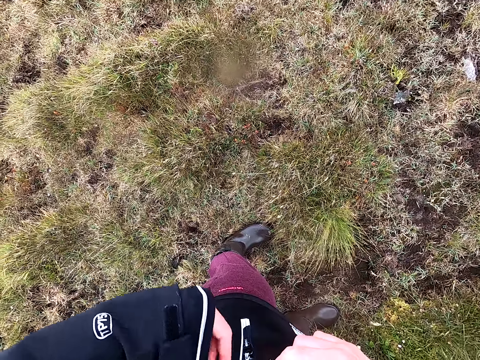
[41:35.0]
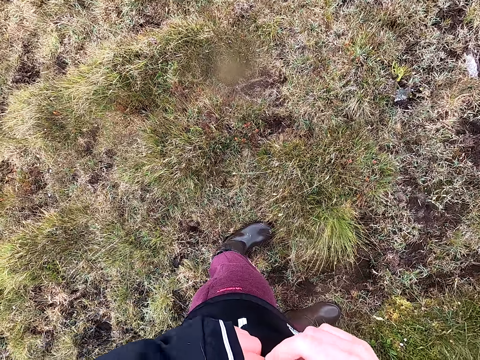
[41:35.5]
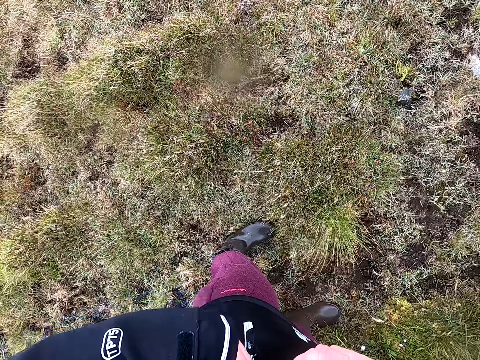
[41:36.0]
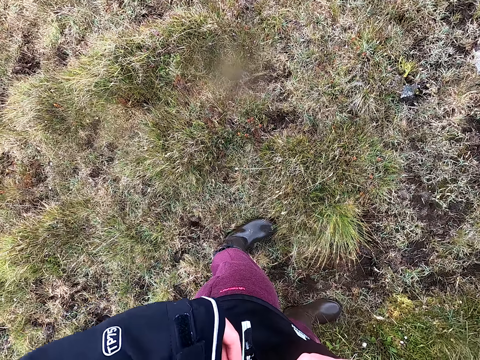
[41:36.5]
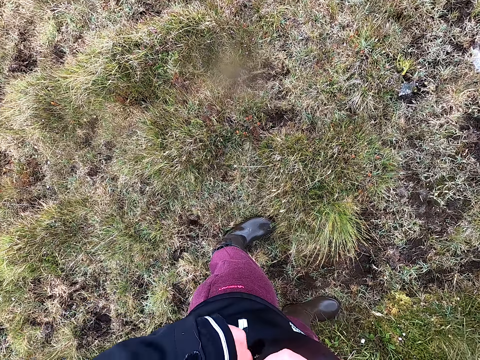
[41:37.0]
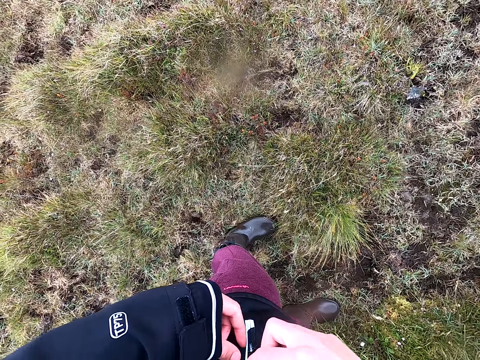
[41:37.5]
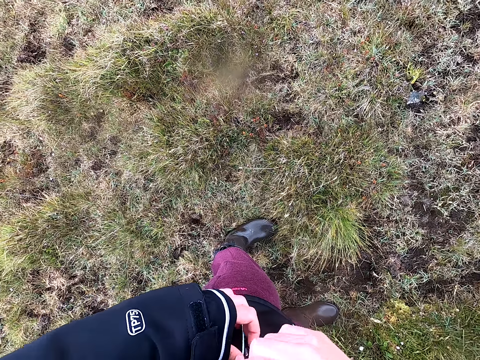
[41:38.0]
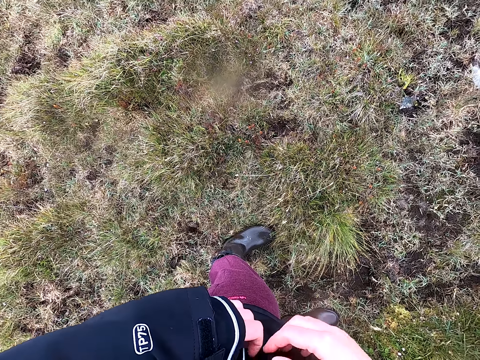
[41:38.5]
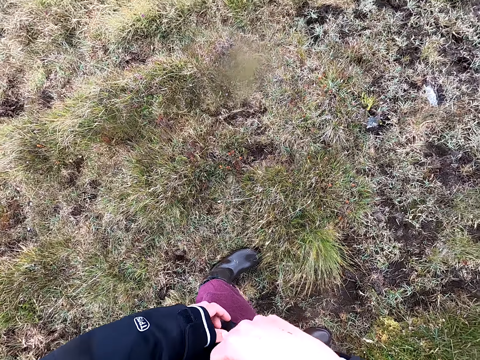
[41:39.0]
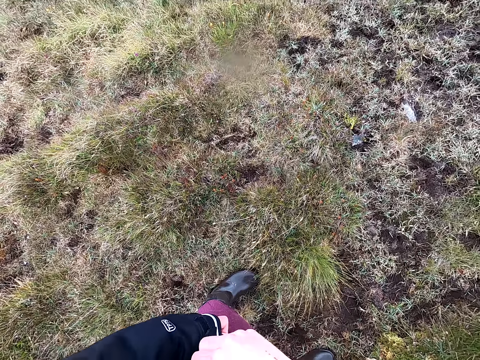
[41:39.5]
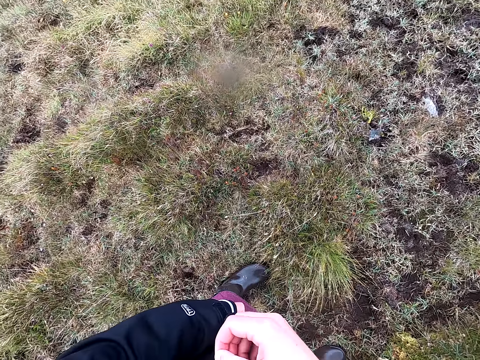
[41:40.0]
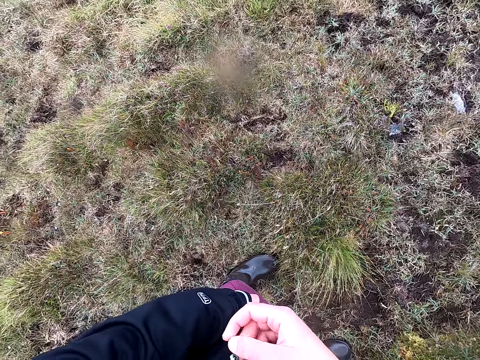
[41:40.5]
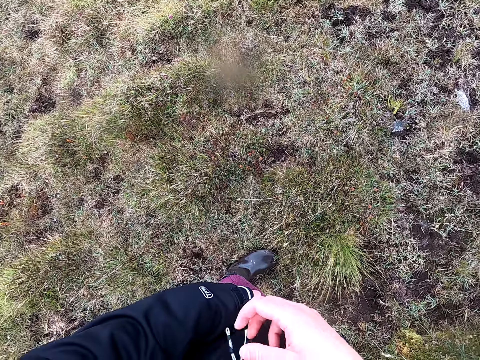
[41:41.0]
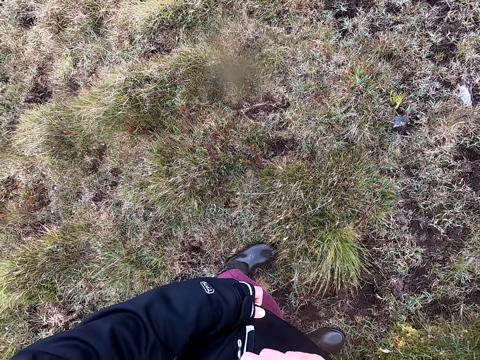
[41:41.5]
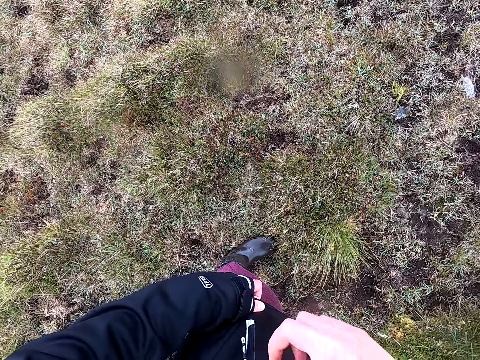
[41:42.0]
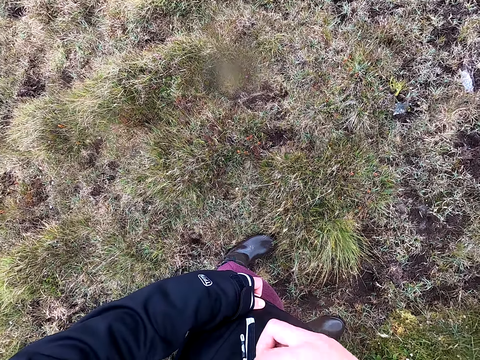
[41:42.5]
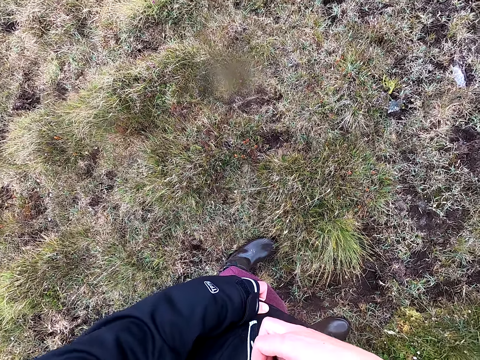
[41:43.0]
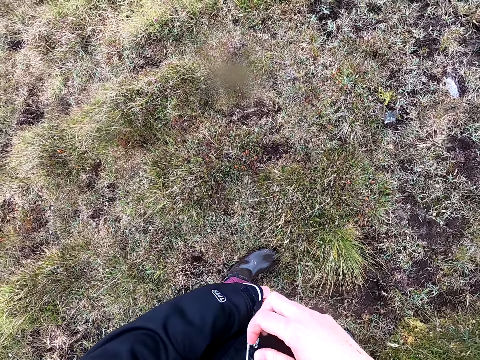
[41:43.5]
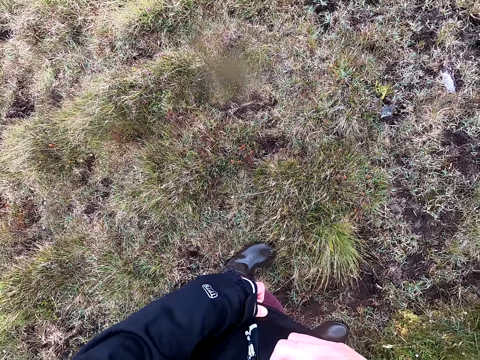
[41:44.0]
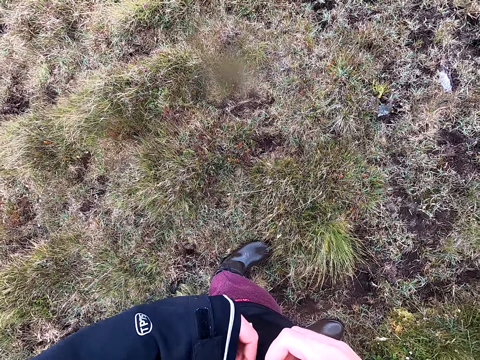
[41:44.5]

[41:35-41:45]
The camera wearer puts the flower on the pocket. They look at the pocket. They close the pocket.

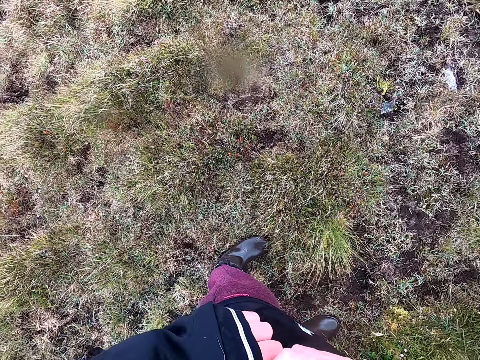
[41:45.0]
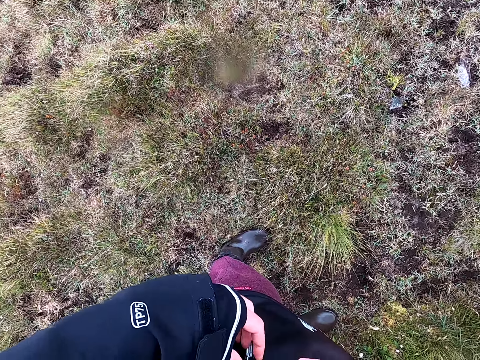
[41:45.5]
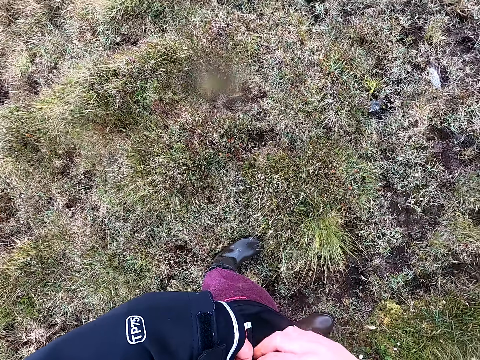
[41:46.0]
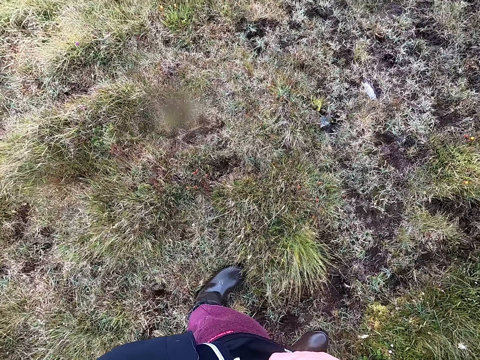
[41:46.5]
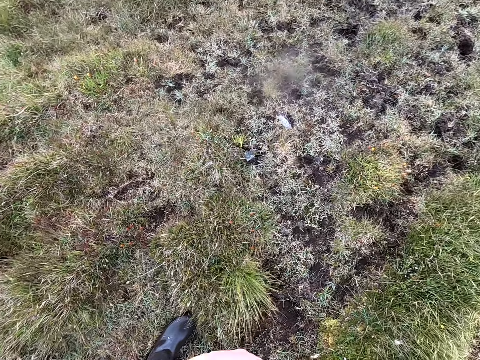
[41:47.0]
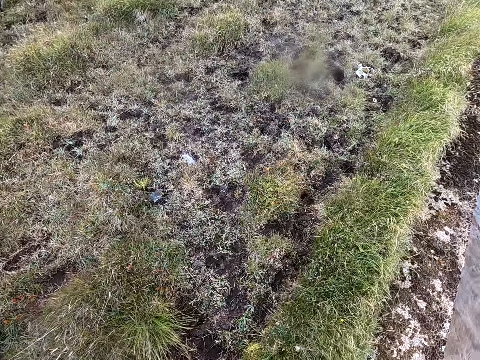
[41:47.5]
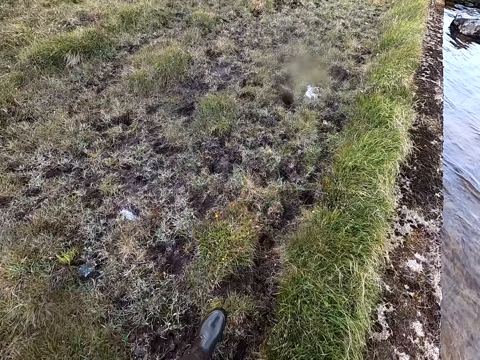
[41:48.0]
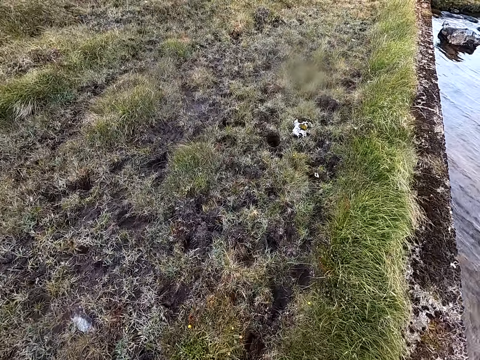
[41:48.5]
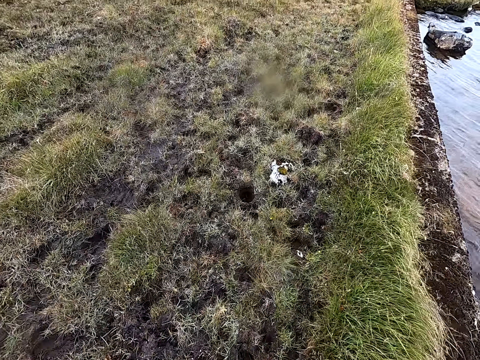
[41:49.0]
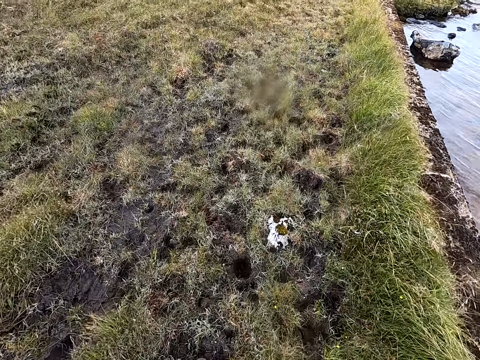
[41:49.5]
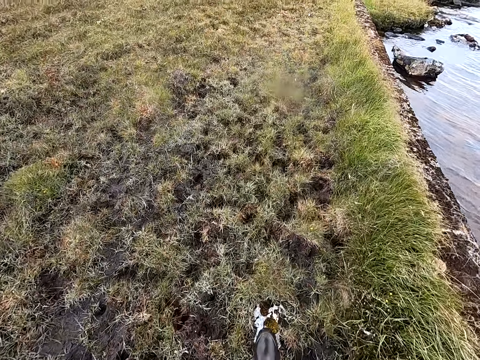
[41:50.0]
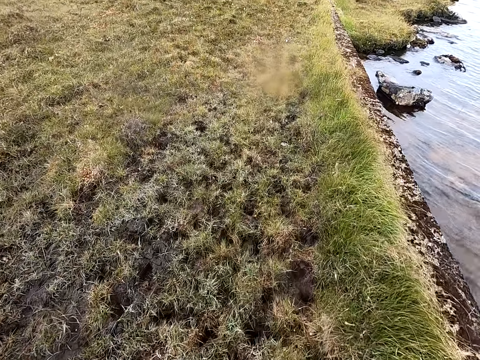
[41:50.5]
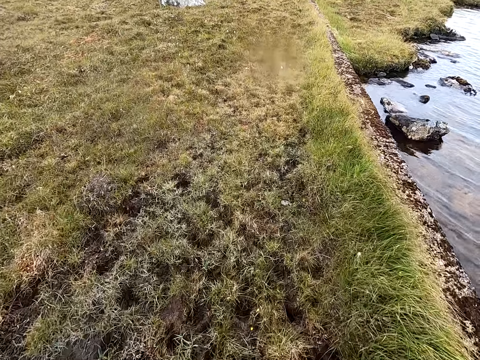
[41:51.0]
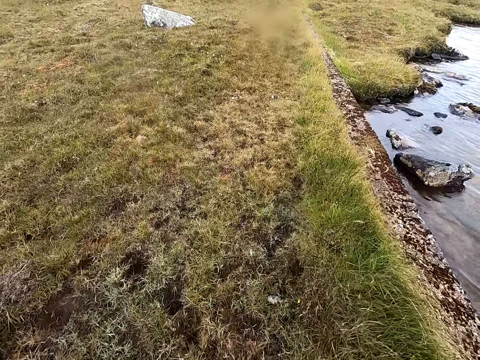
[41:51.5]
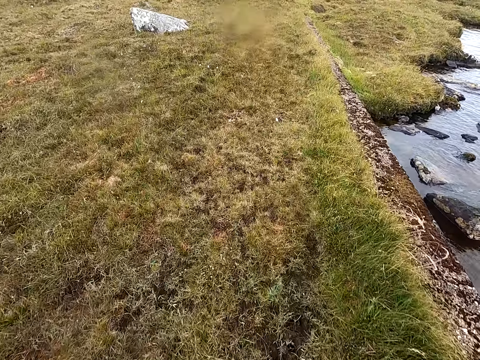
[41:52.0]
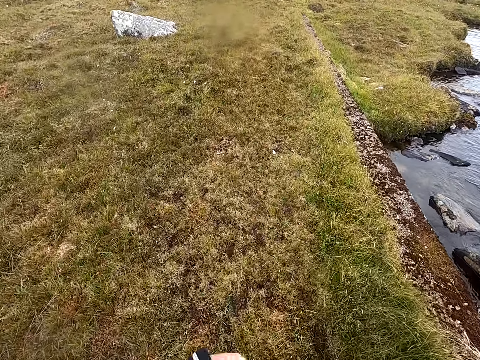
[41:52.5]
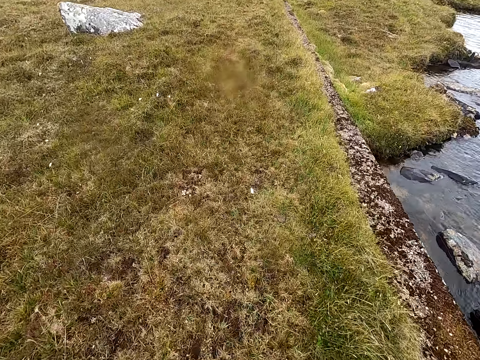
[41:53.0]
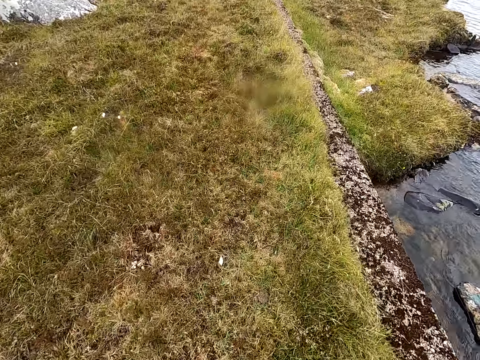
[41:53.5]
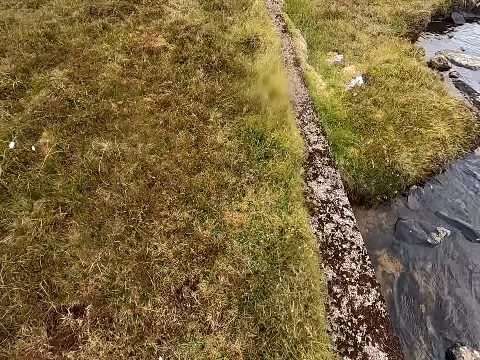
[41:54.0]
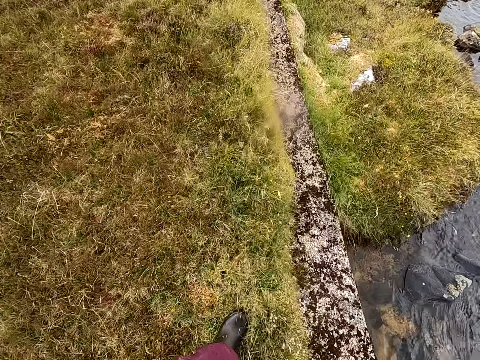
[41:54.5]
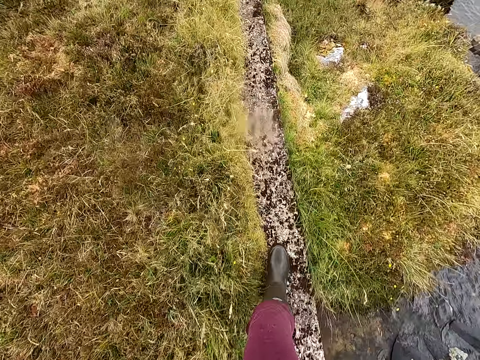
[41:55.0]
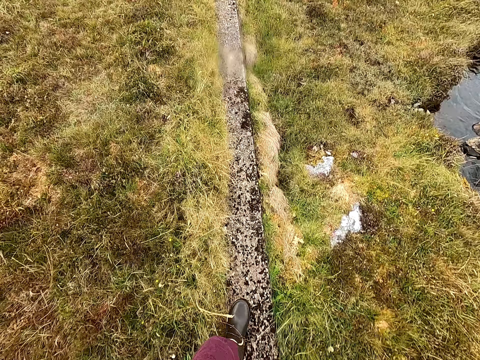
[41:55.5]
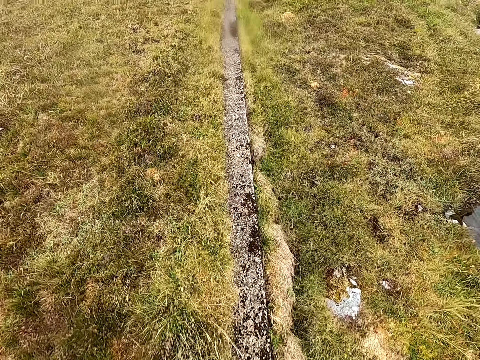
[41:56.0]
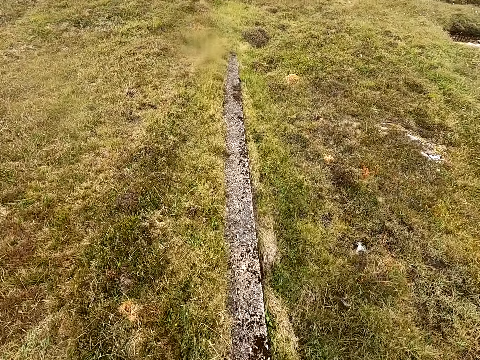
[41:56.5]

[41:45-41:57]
The camera wearer walks. They look around. They walk in the field.

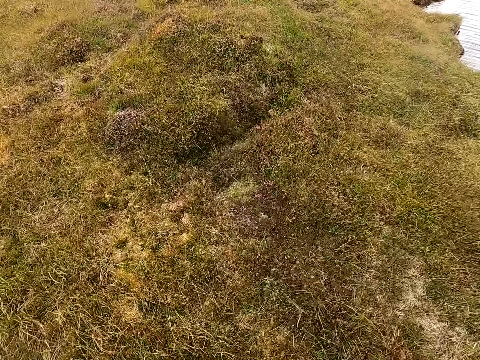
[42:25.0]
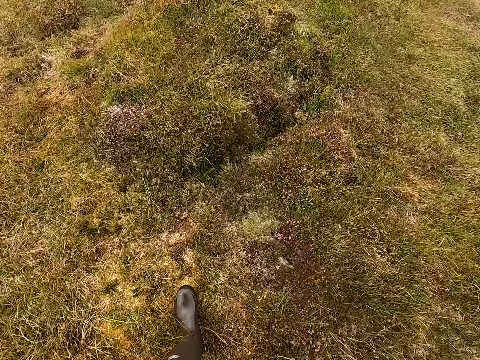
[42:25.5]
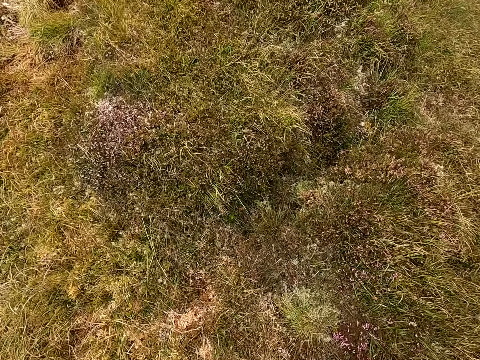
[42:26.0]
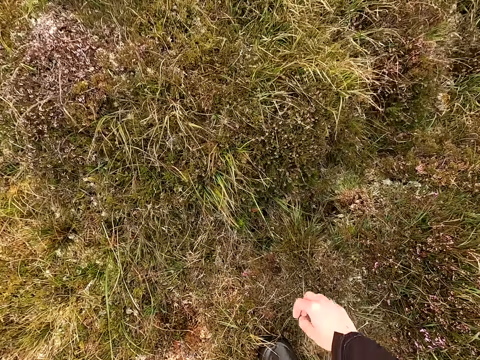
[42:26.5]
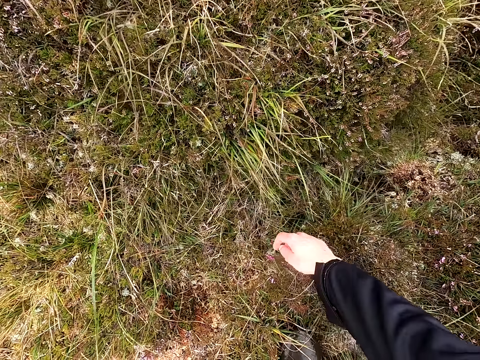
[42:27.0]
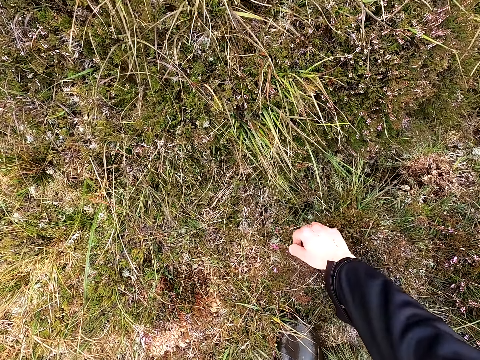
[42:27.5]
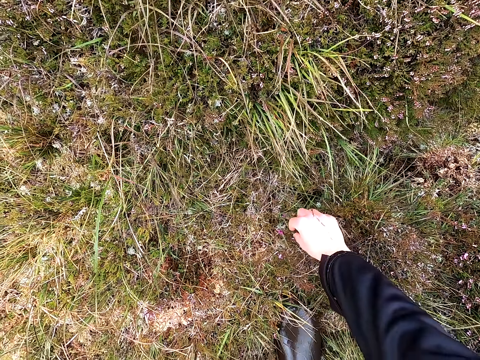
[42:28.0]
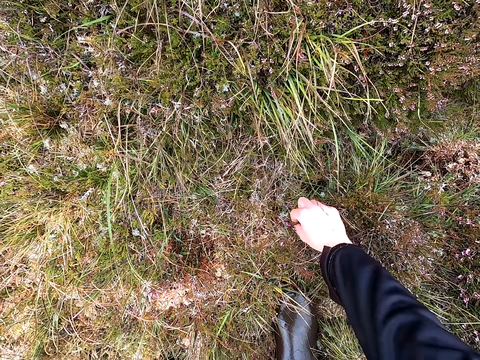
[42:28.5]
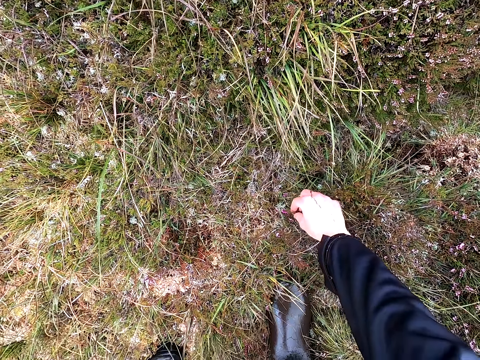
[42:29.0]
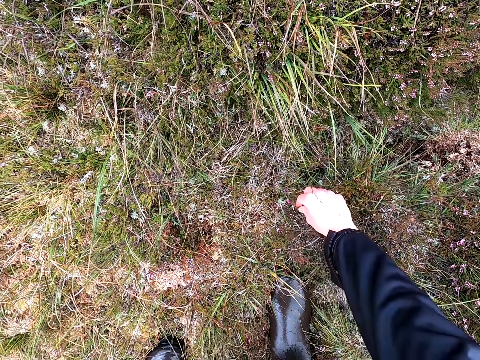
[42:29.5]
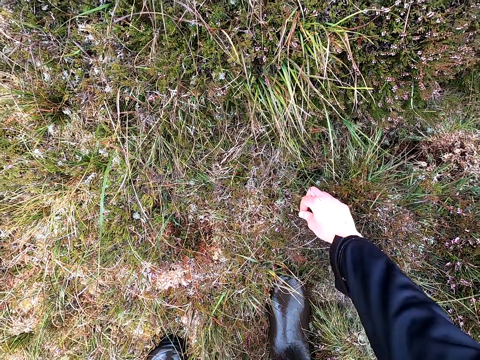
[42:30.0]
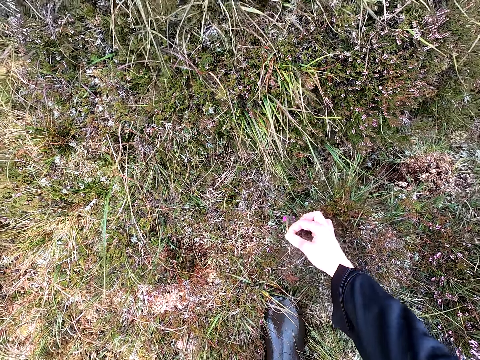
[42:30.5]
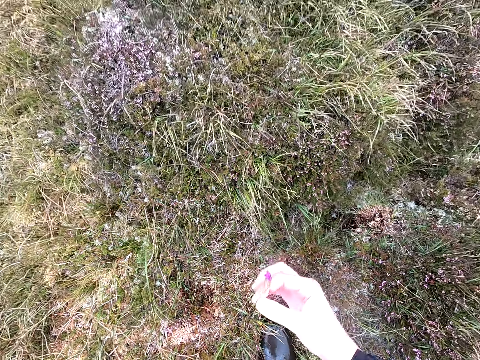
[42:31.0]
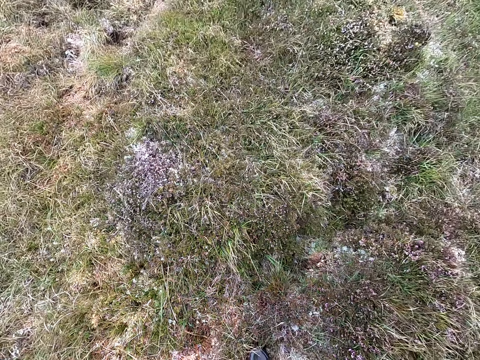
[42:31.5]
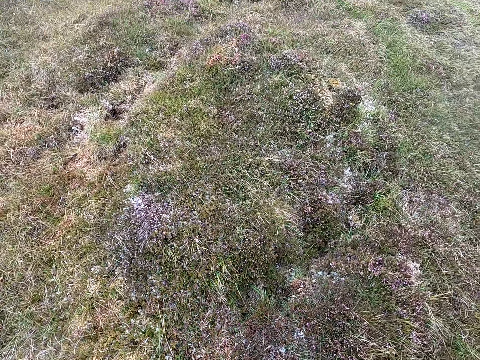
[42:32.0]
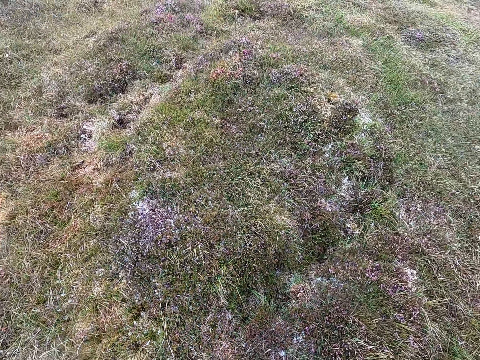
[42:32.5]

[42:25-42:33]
The camera wearer uproots the plant and stops walking. They pick the flower on the grass. They look around and look at the plant.
